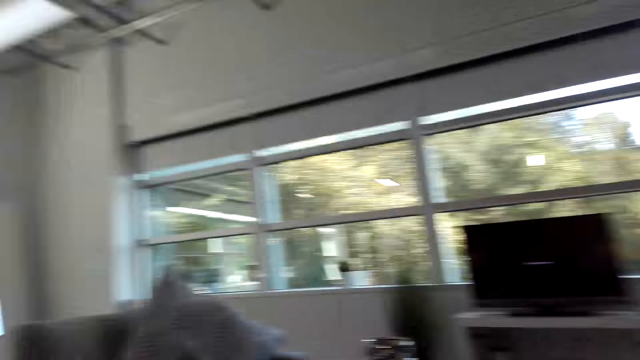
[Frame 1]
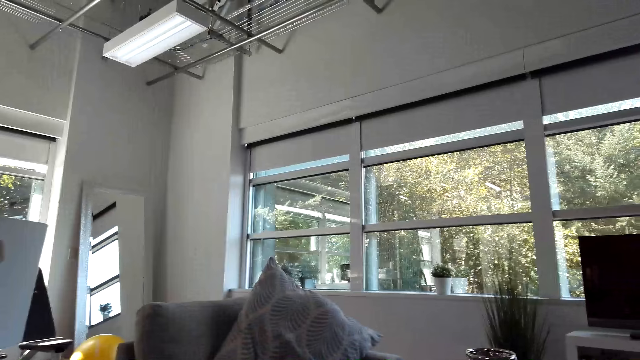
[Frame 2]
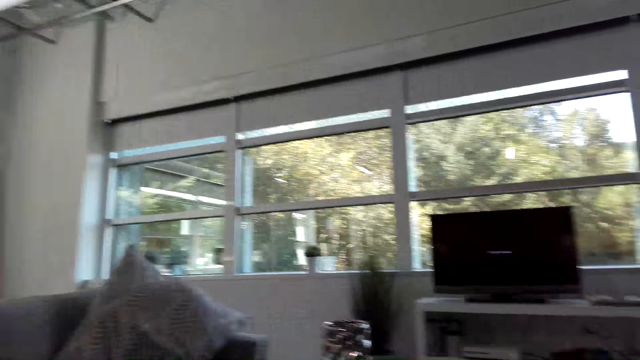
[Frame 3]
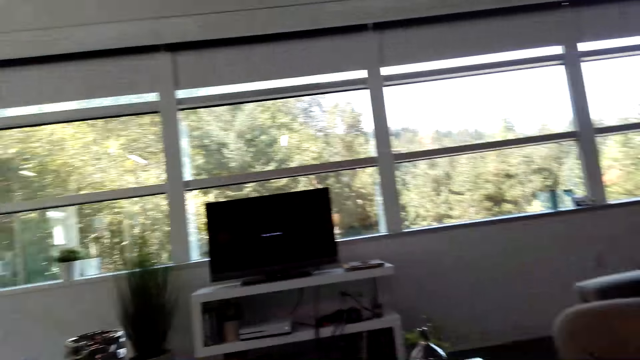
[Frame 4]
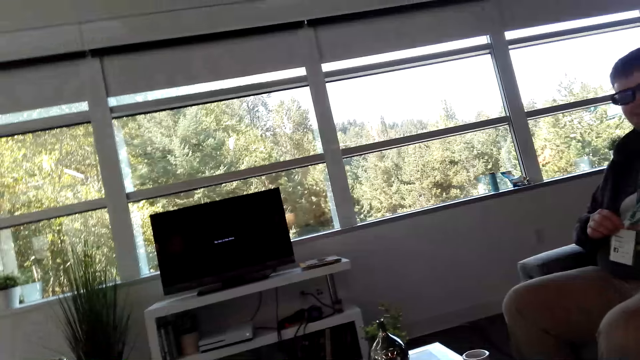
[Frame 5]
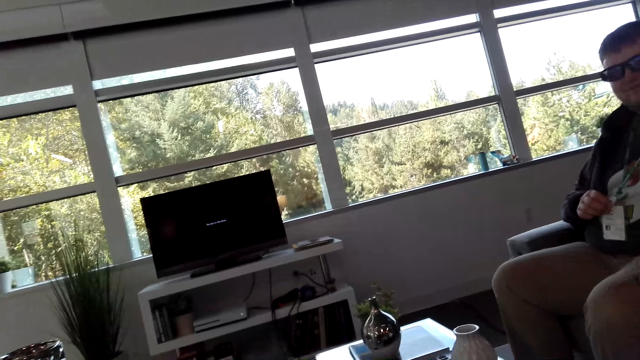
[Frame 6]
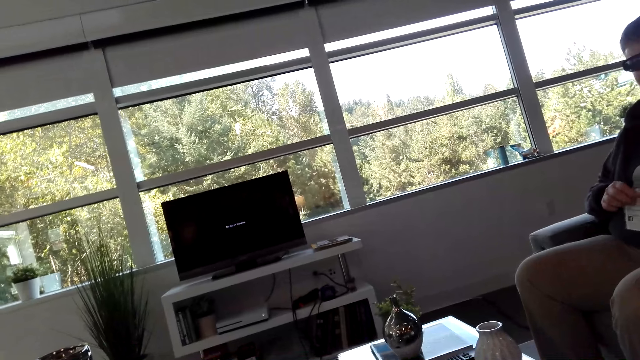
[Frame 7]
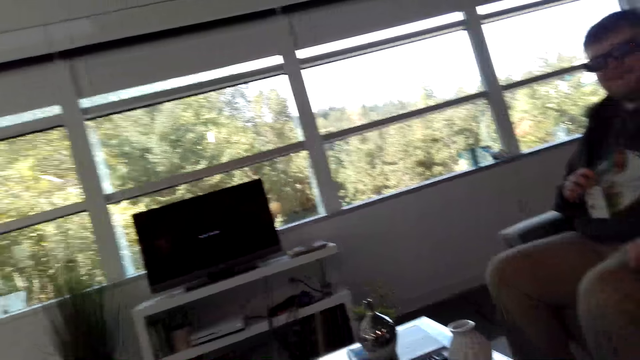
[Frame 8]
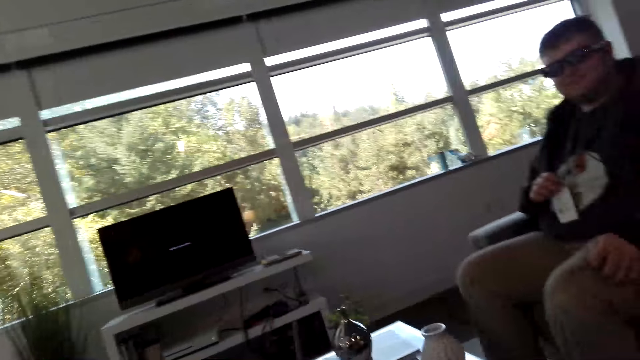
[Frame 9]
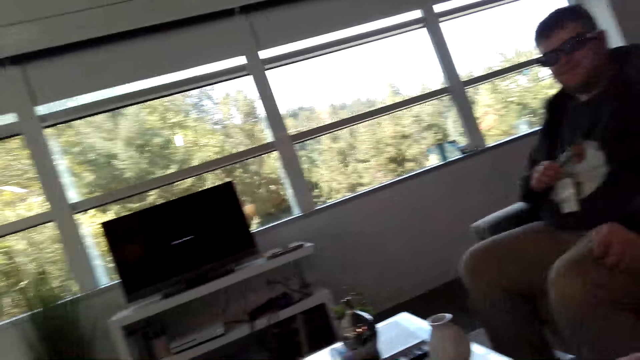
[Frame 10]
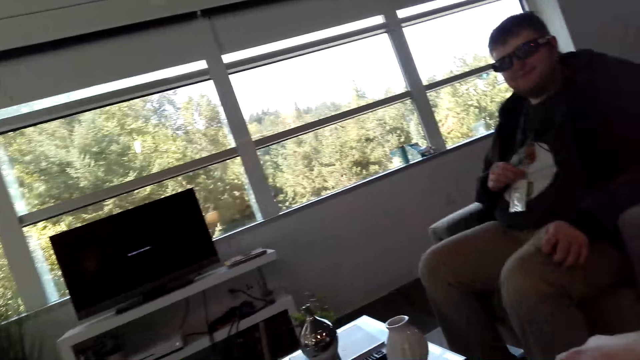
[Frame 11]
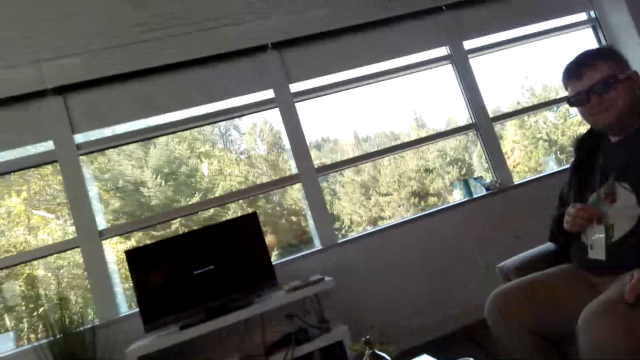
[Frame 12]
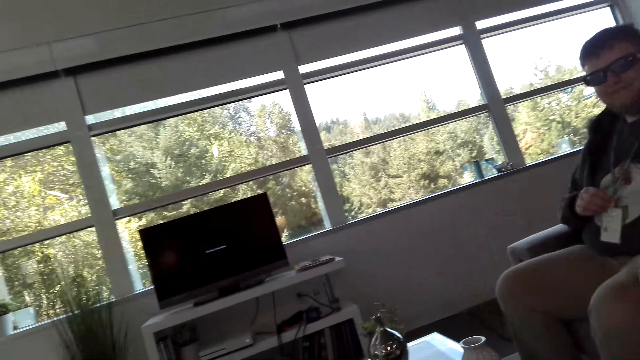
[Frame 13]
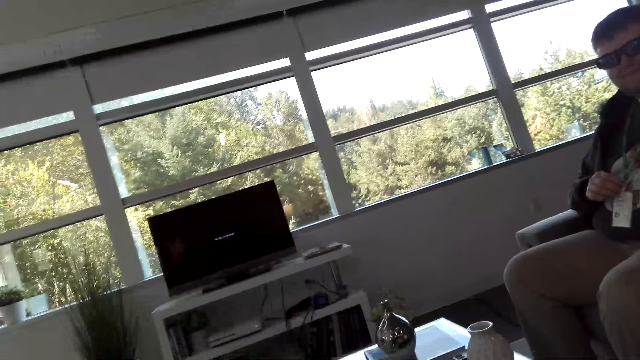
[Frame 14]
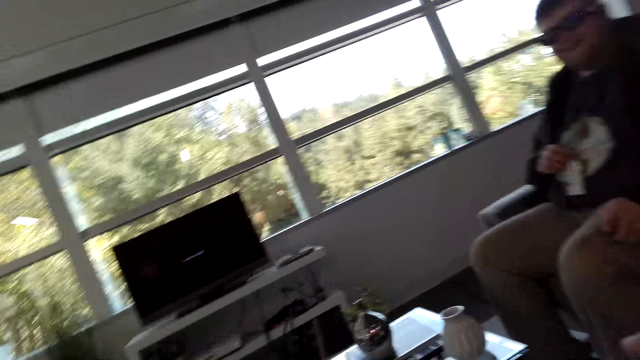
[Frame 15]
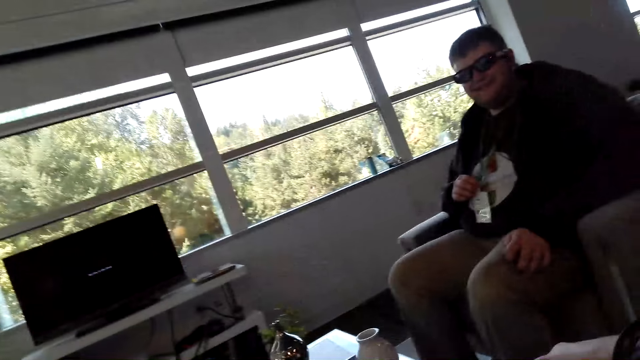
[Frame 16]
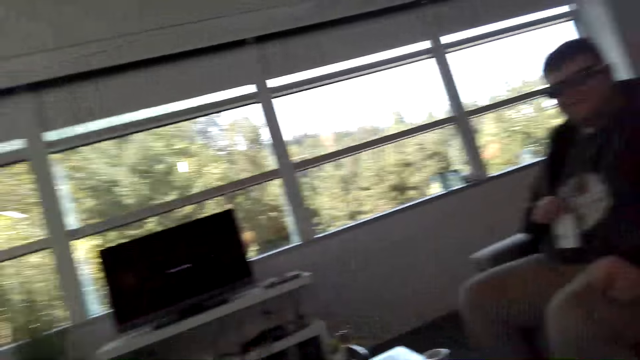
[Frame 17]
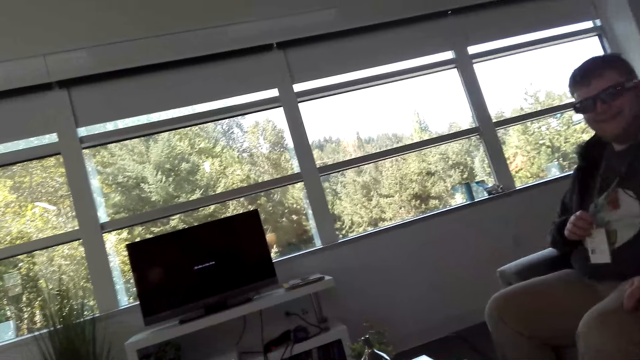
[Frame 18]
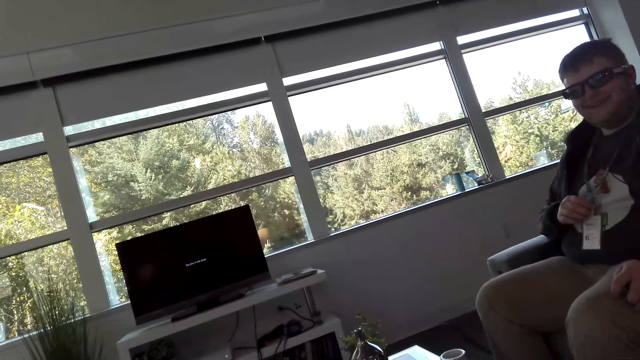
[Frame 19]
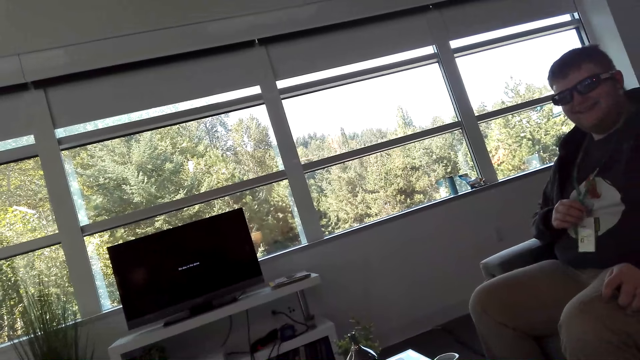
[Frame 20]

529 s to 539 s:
A man holds a tag on his neck. The camera wearer moves his head.

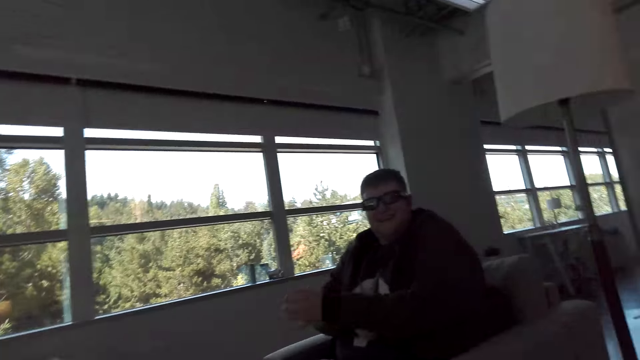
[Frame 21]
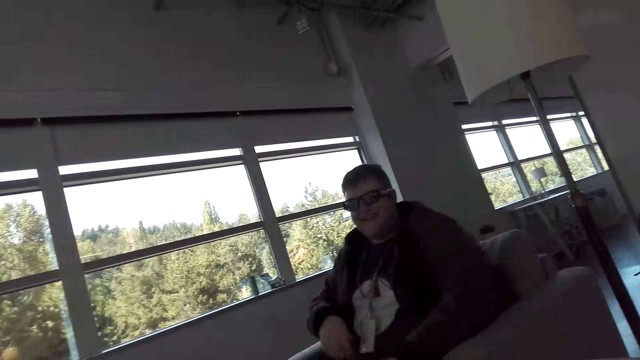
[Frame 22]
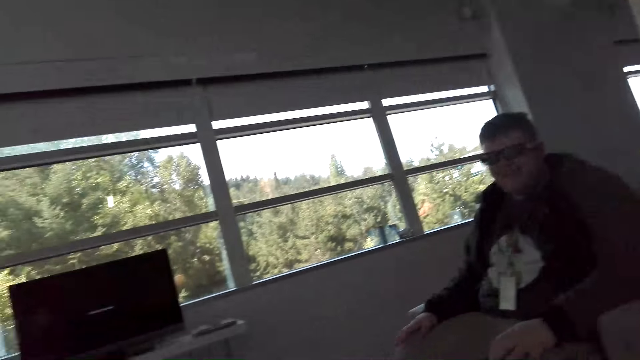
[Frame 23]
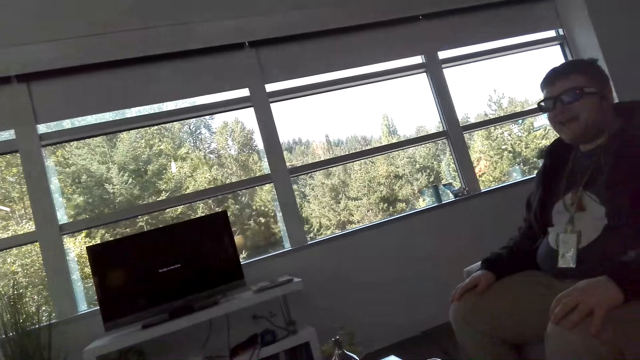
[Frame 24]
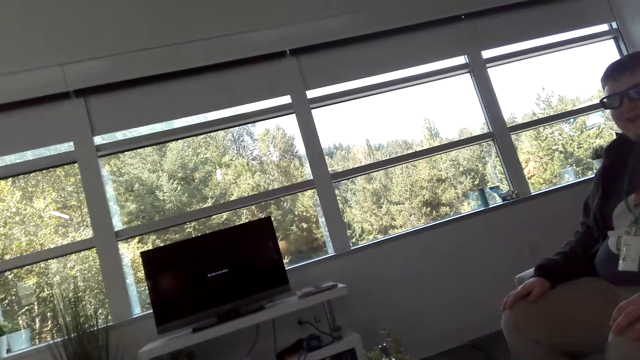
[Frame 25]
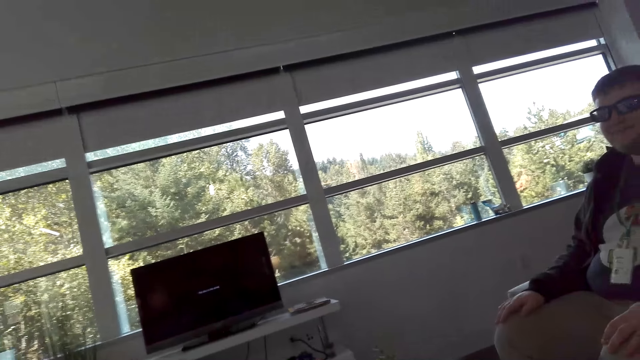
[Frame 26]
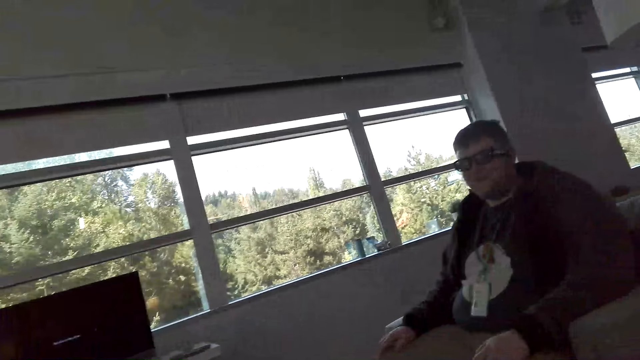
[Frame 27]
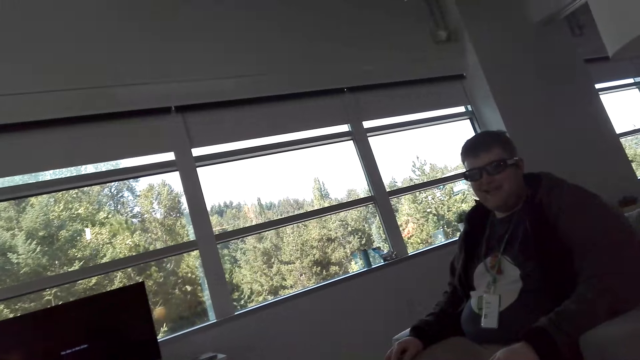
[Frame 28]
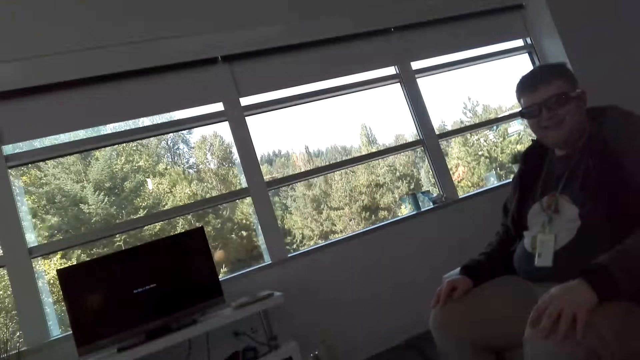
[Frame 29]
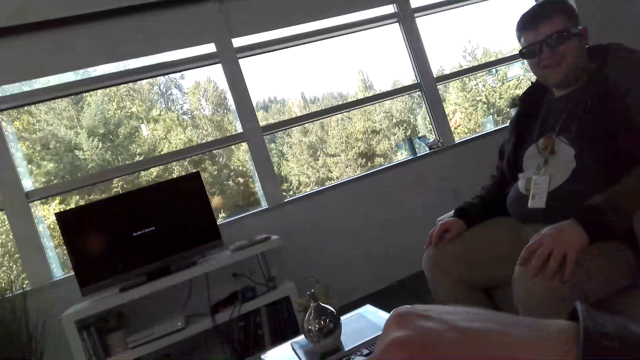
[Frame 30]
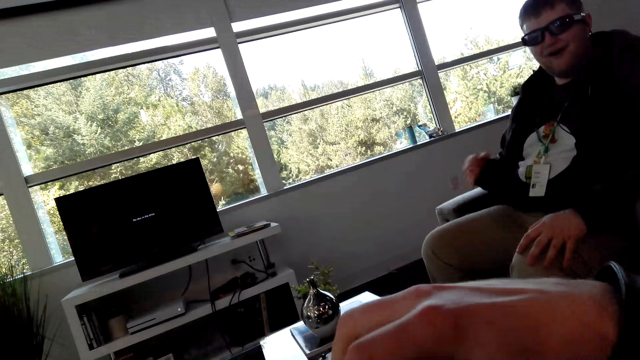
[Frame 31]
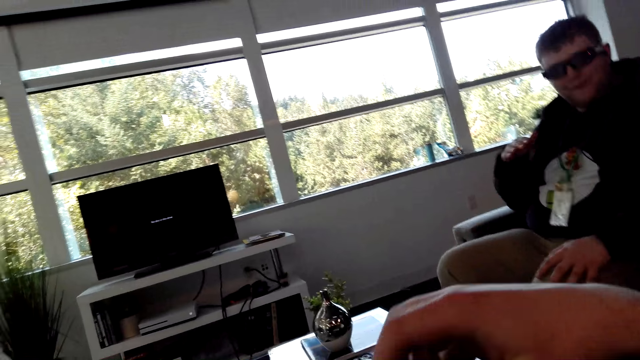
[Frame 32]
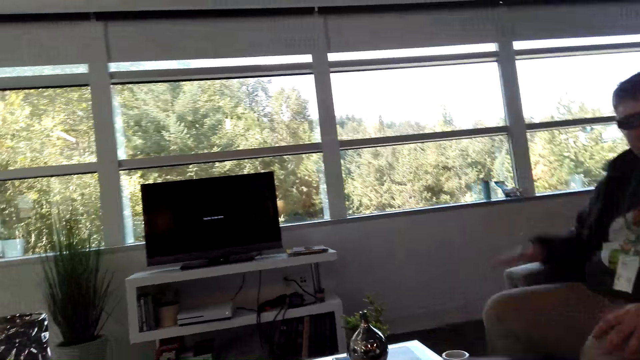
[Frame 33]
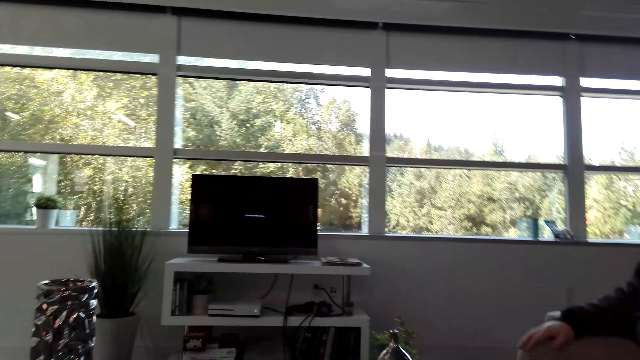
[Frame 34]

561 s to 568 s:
A man places his hands on his laps.

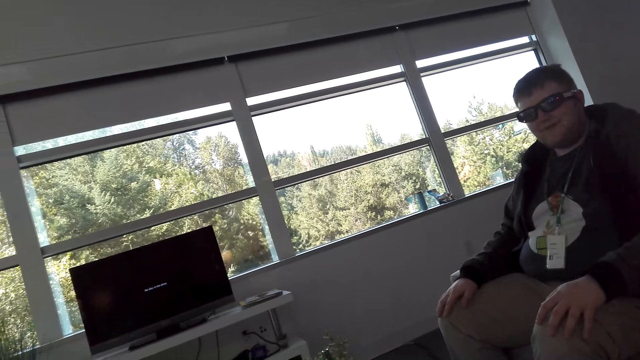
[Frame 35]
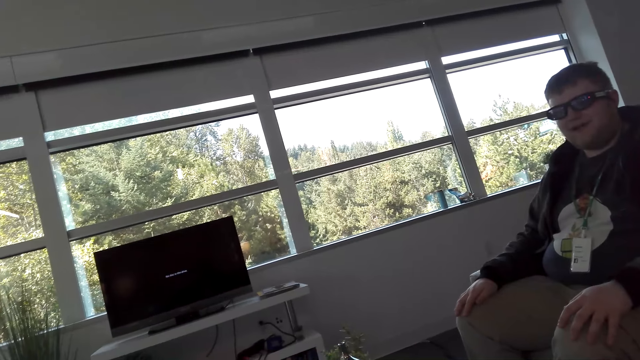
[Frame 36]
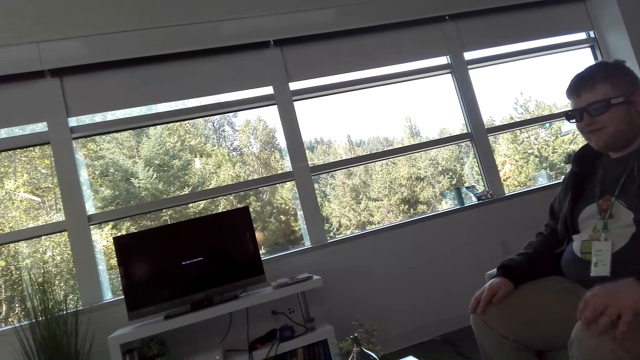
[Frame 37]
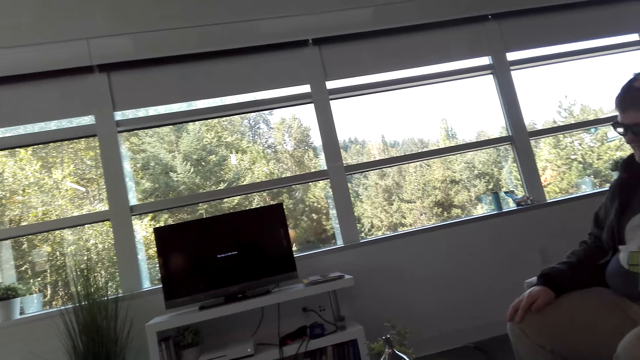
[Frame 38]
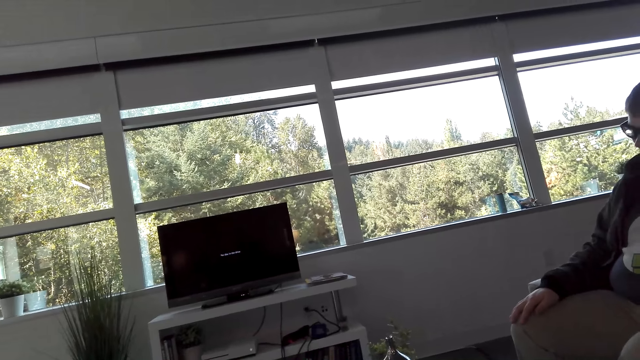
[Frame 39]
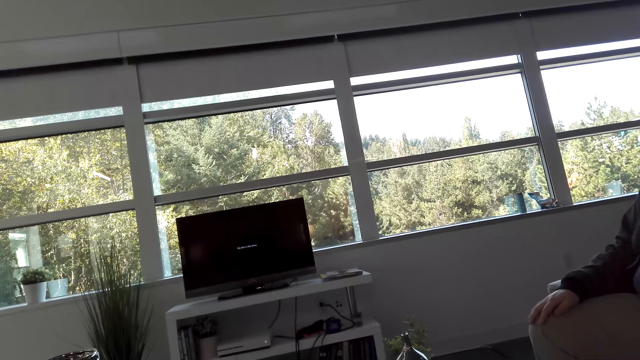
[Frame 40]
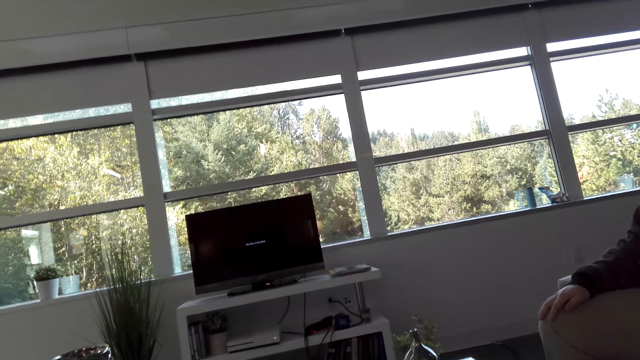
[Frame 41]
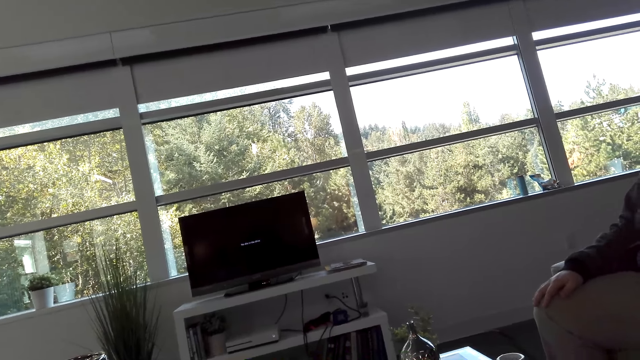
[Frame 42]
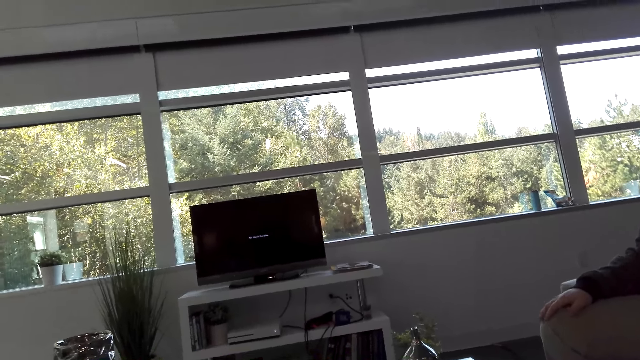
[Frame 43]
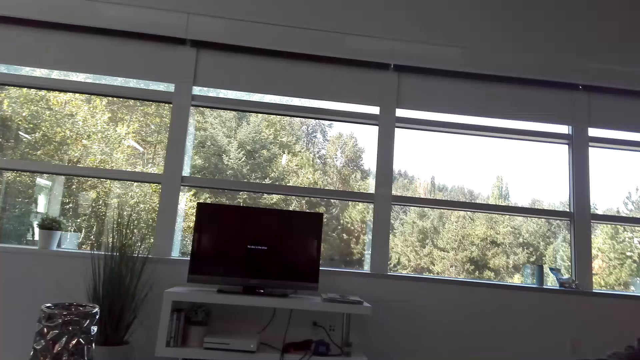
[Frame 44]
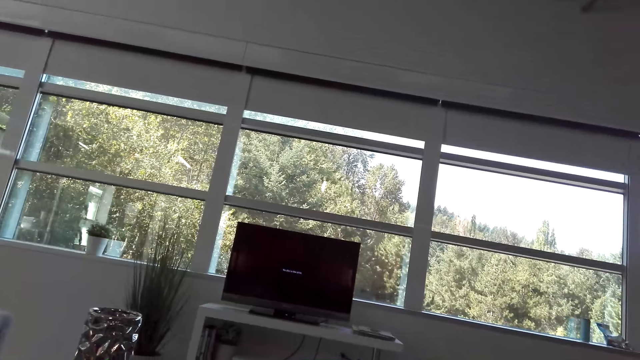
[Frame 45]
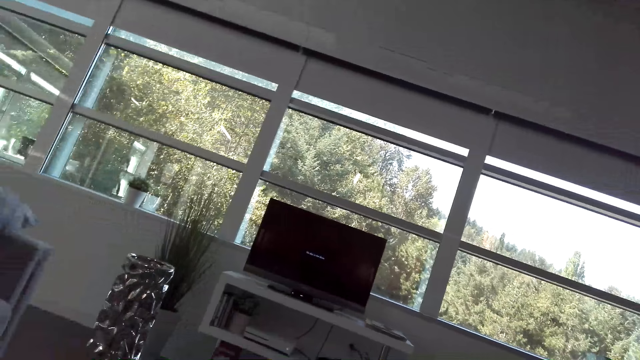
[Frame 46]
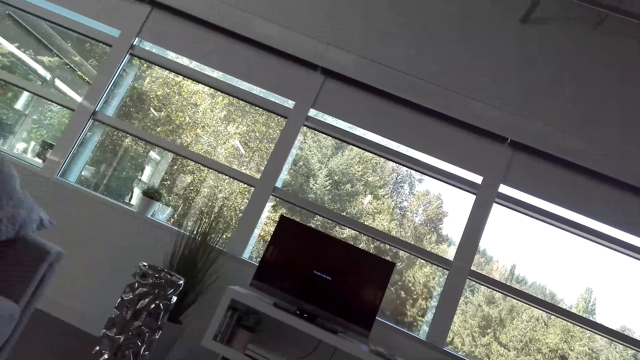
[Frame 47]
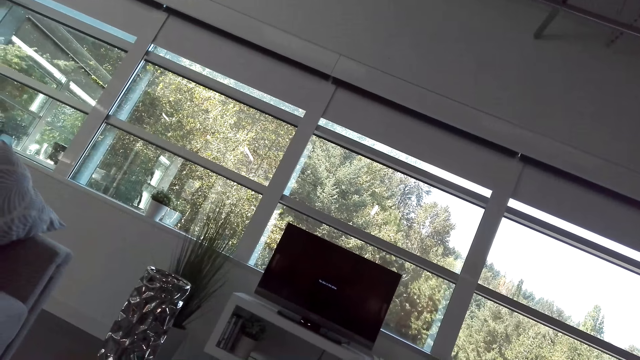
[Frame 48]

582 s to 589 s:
A man scratches his head.
